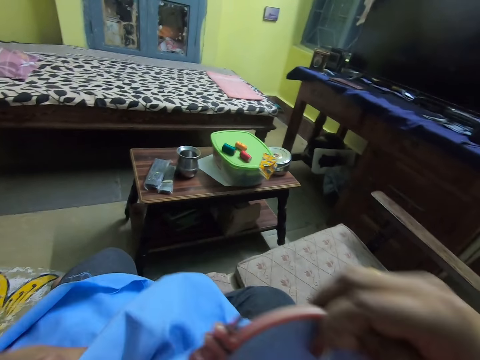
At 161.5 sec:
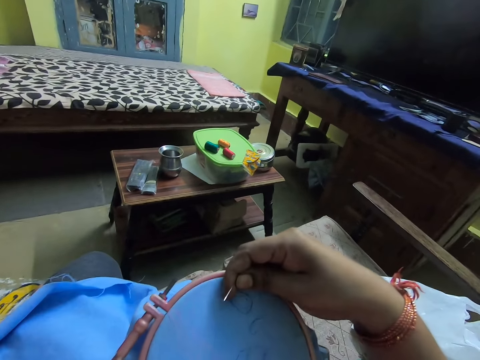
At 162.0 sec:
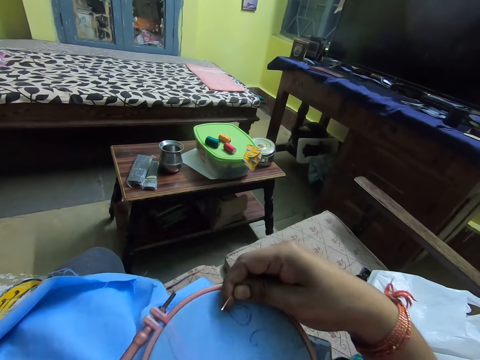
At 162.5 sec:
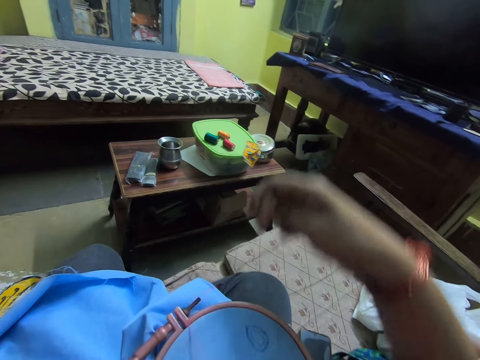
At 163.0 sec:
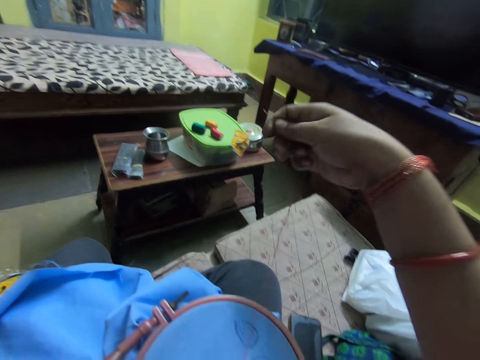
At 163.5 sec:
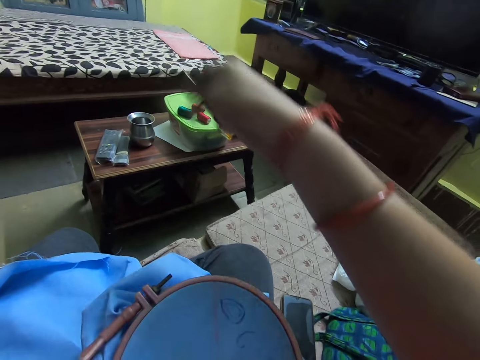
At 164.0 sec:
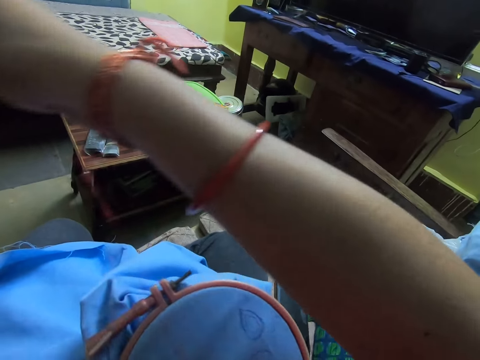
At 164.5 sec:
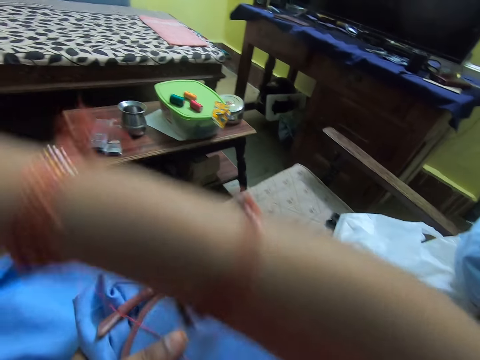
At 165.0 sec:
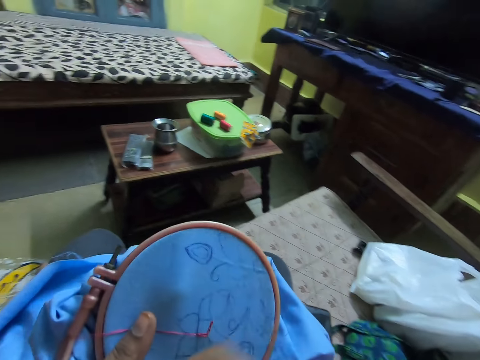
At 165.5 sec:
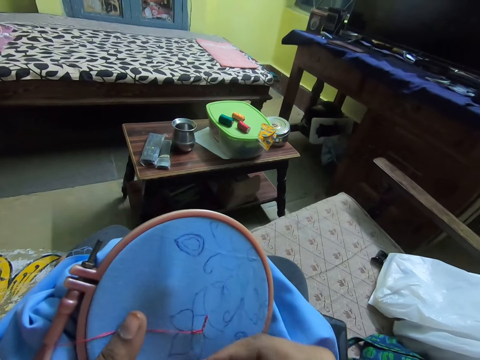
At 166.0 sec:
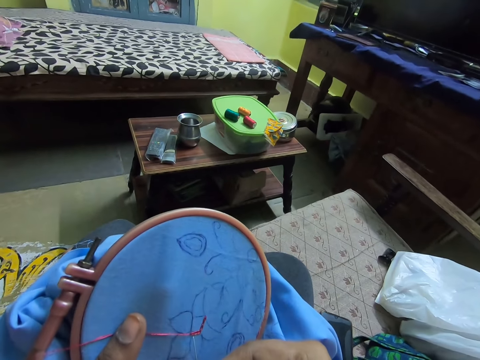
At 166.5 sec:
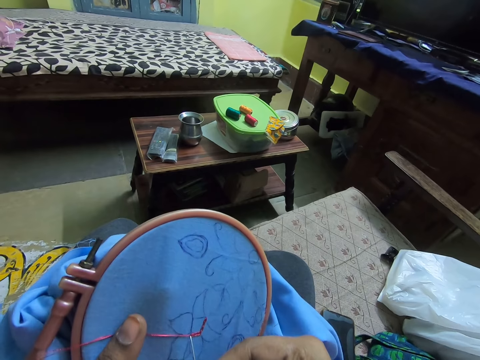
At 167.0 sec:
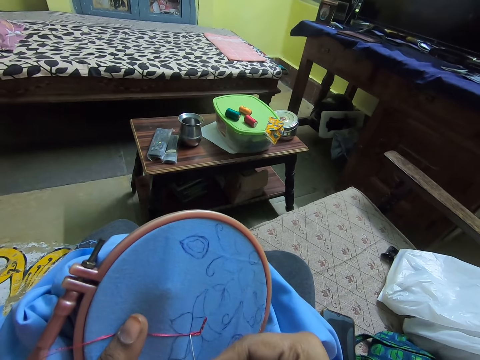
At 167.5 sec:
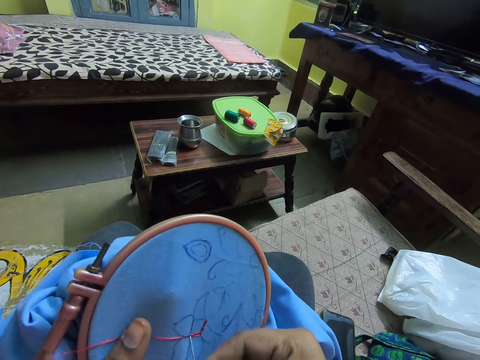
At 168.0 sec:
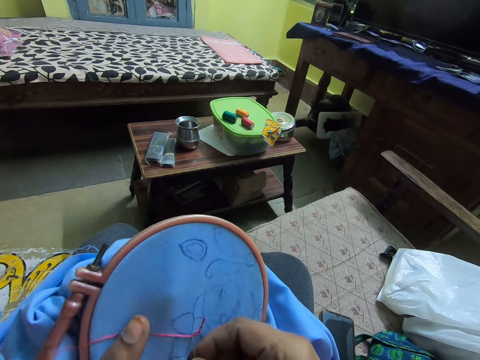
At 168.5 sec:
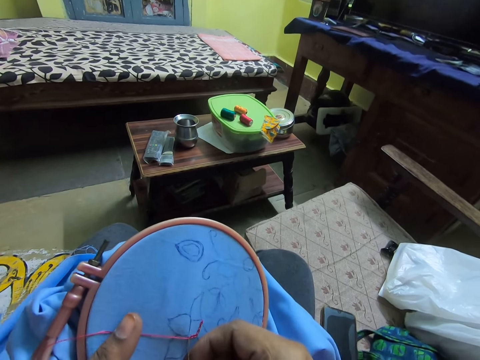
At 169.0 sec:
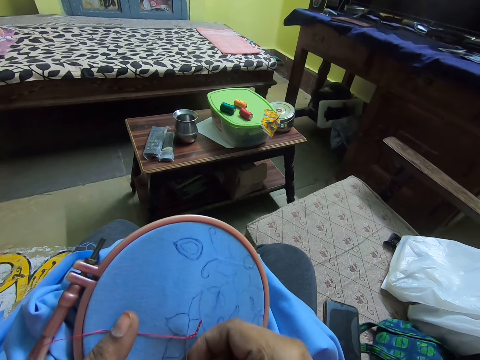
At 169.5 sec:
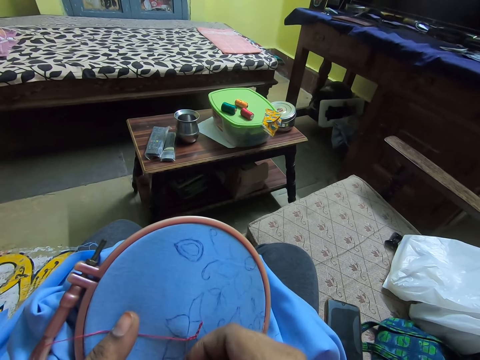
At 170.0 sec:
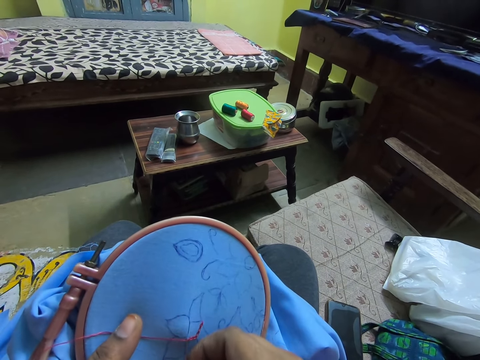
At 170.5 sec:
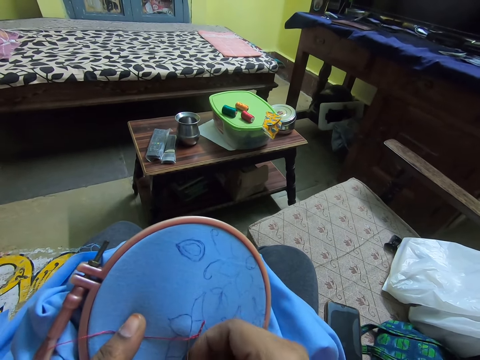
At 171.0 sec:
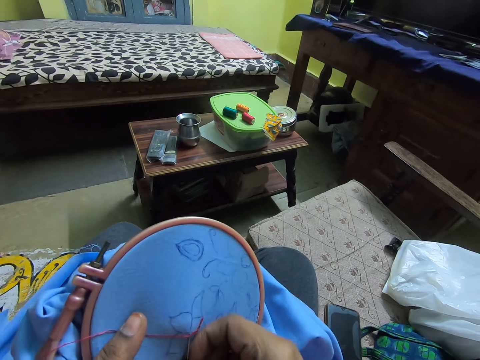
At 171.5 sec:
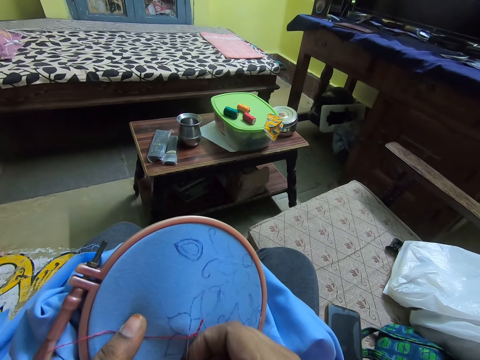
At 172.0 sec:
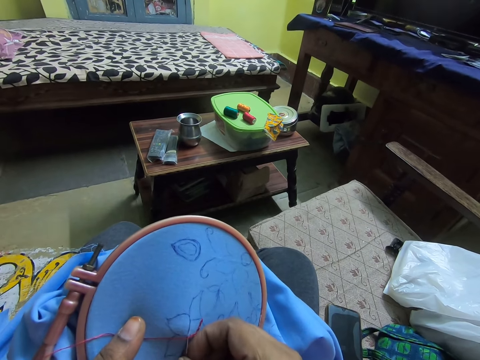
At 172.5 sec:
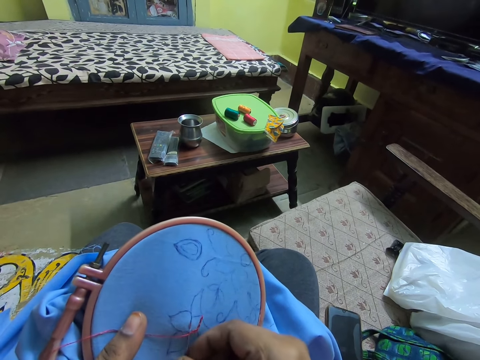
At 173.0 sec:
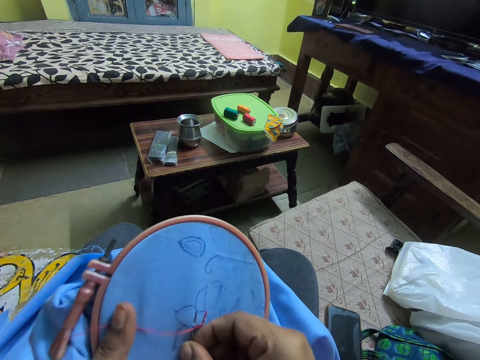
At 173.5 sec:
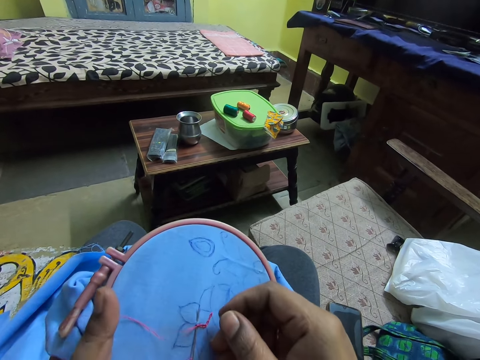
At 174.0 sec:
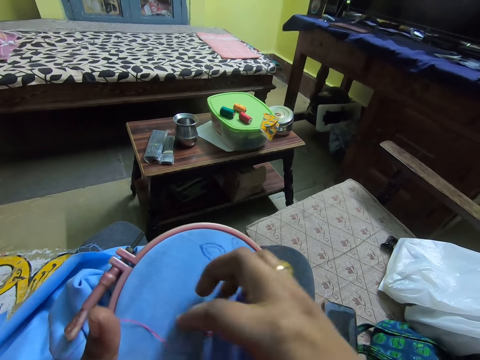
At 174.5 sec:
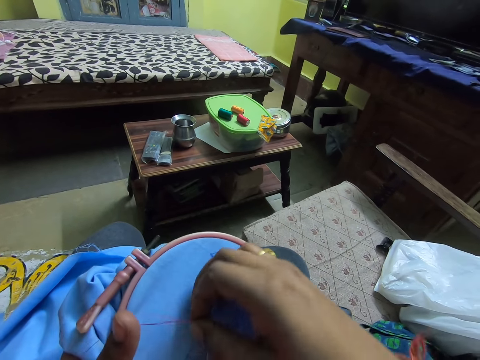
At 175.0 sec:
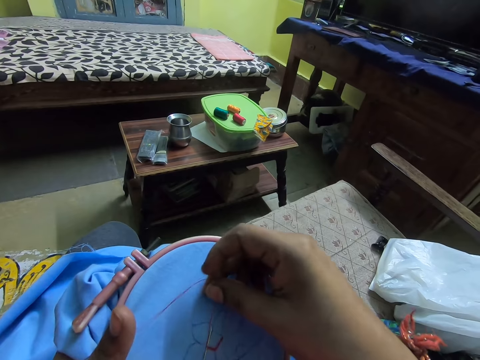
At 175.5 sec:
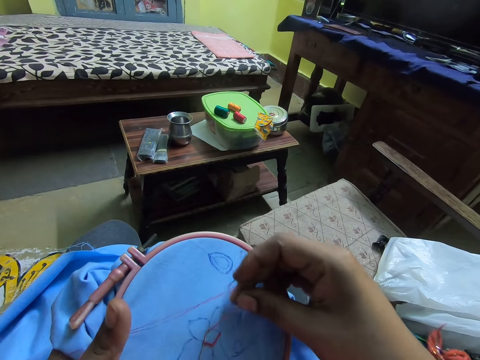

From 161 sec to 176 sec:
The camera wearer pulls the sewing thread. They sew the fabric with a needle.

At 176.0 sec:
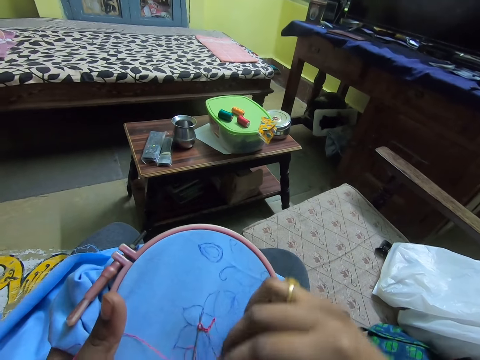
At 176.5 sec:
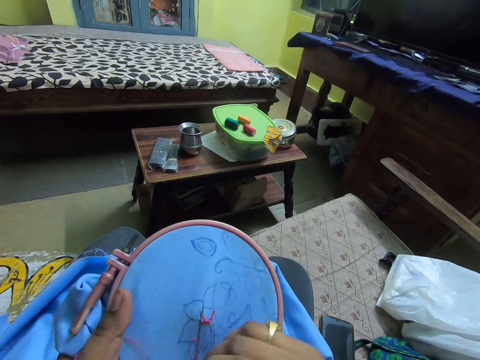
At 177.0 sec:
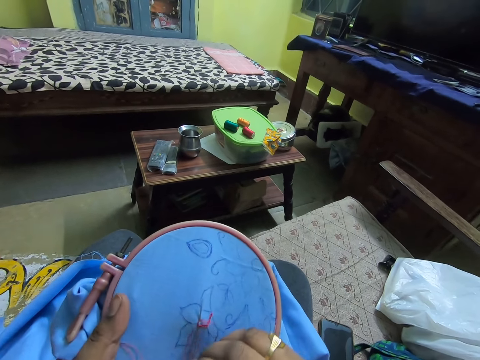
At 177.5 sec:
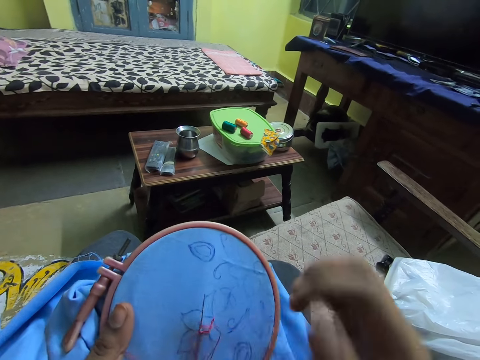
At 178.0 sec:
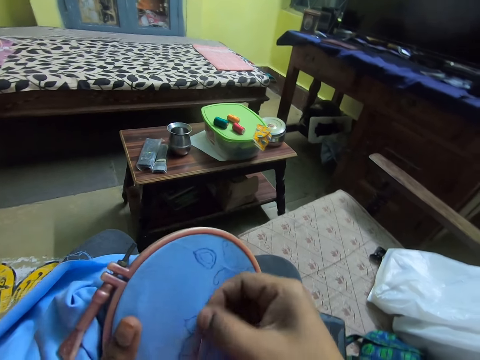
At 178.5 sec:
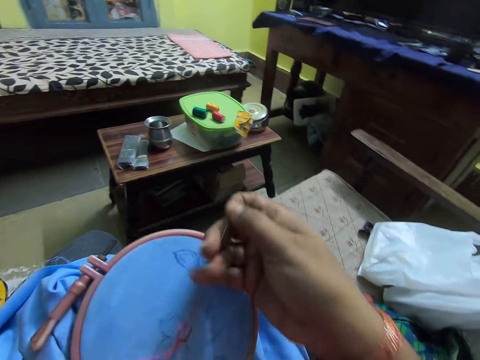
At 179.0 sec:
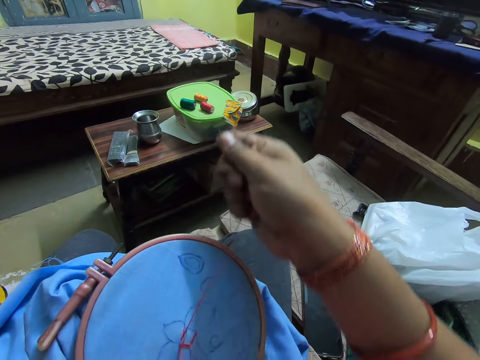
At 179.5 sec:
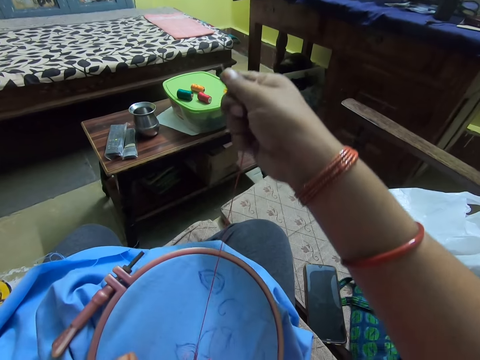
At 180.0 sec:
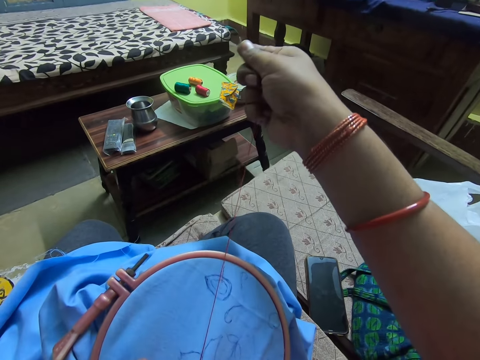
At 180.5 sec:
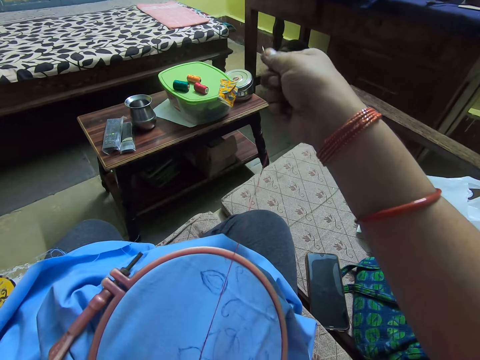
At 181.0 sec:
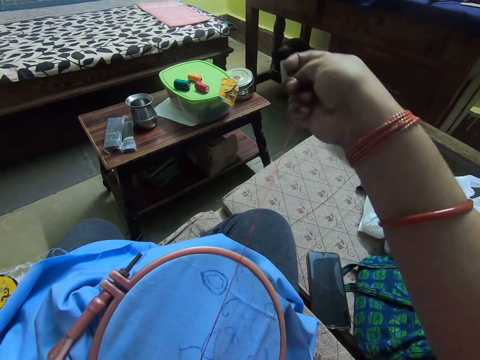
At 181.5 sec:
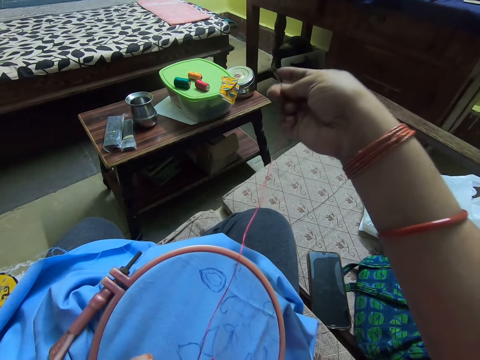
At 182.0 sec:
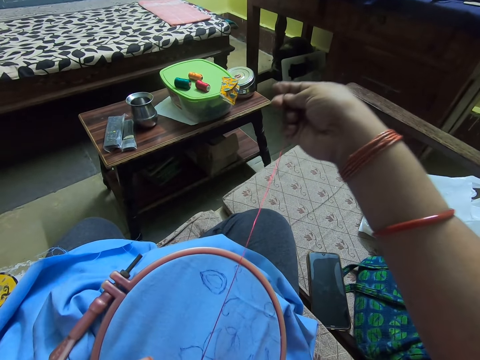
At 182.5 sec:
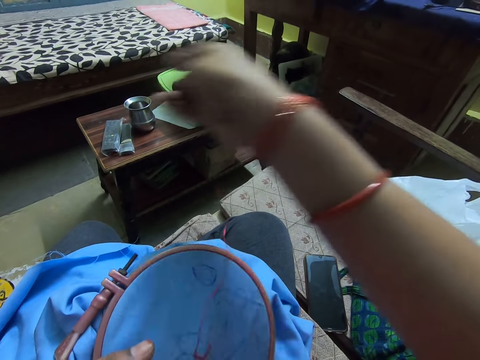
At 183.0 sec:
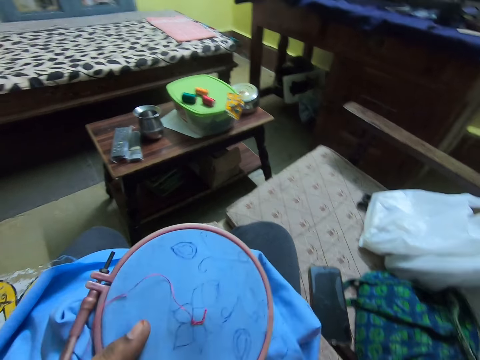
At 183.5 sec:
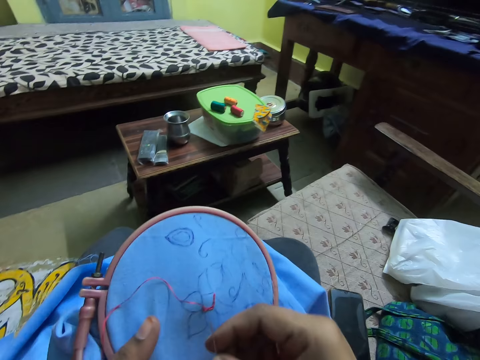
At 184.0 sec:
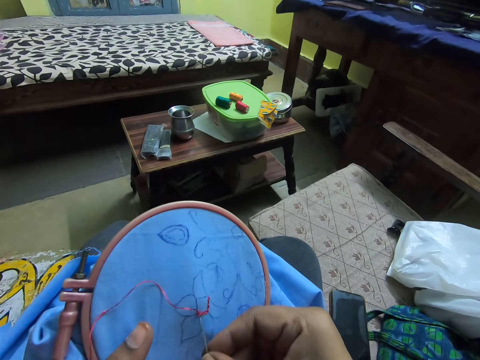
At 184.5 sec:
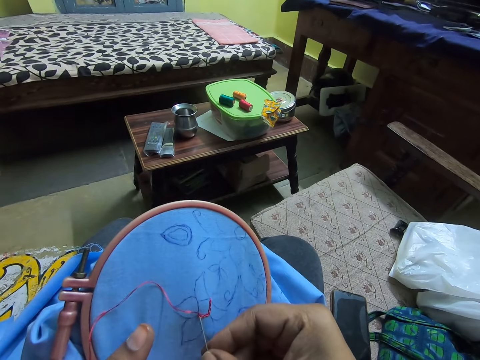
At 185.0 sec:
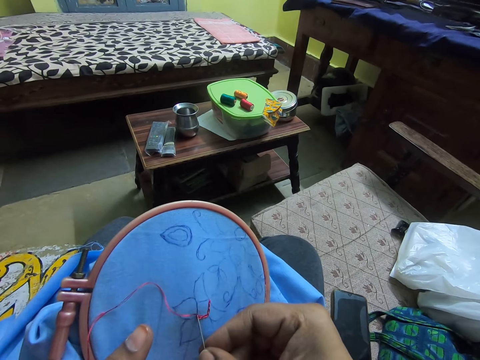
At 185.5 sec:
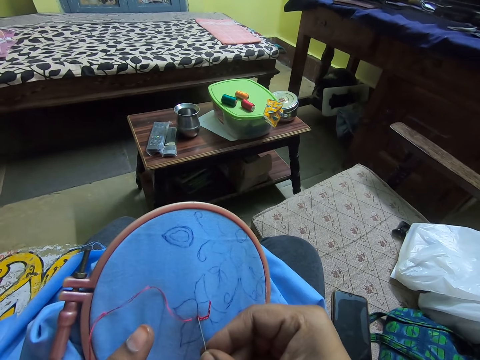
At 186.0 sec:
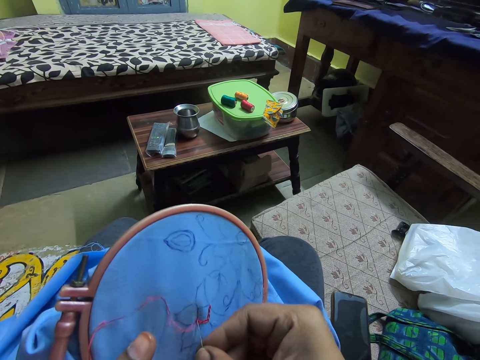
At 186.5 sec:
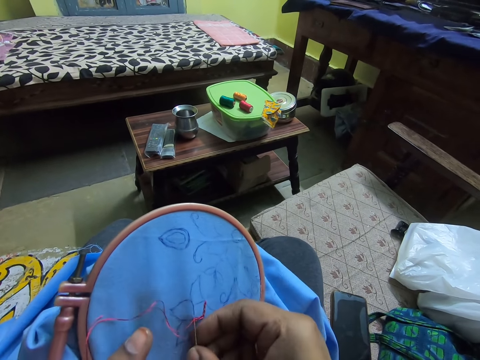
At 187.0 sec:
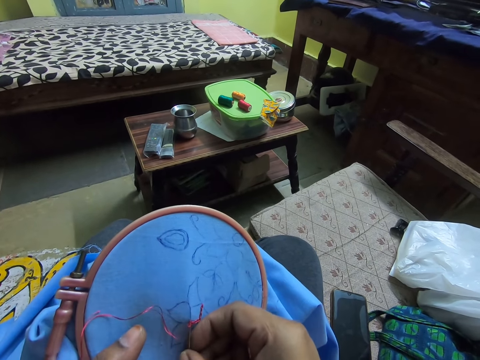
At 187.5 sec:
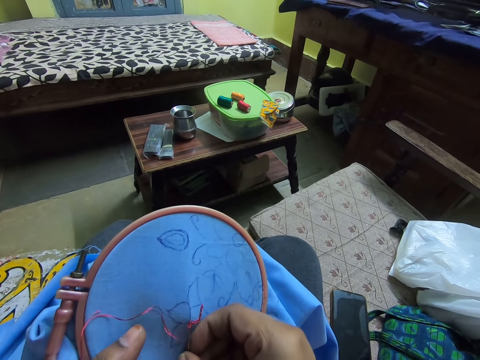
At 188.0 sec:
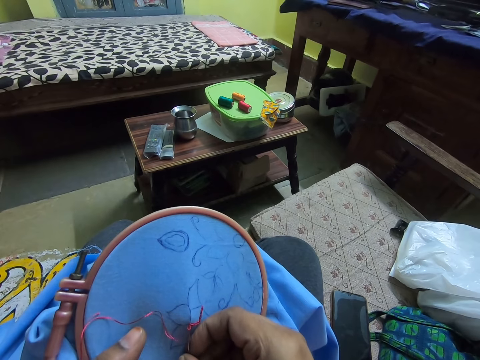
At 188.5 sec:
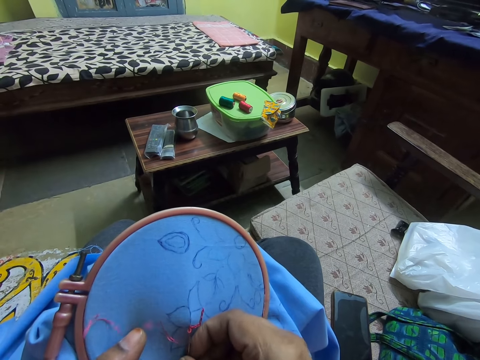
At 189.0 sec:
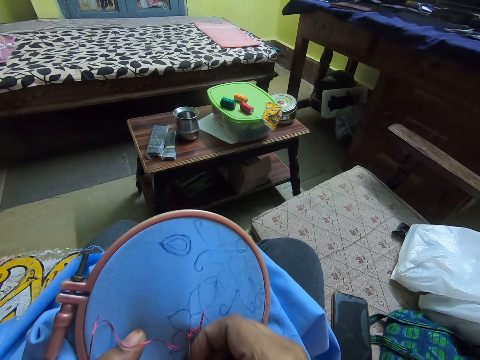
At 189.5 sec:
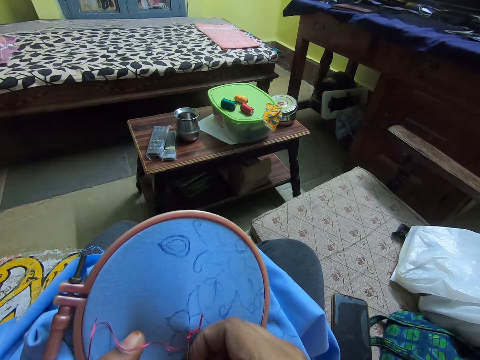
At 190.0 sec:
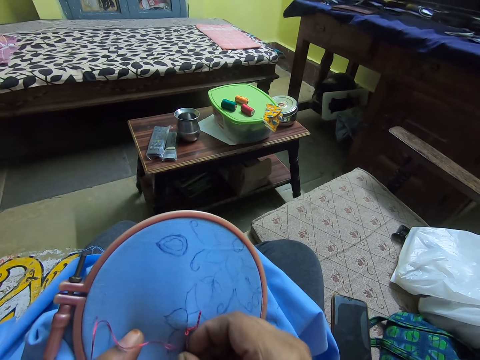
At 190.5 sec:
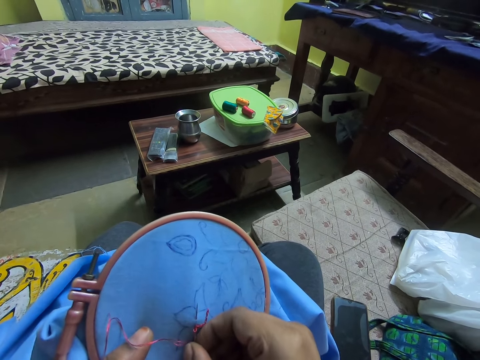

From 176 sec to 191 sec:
The camera wearer pulls the sewing thread. They sew the fabric with a needle.
